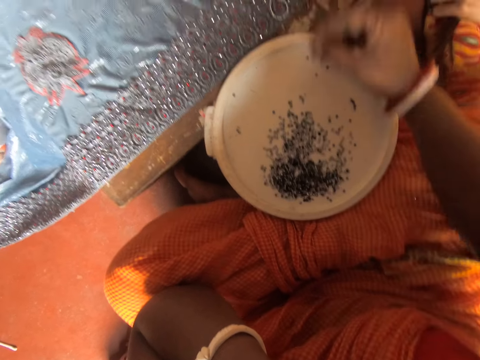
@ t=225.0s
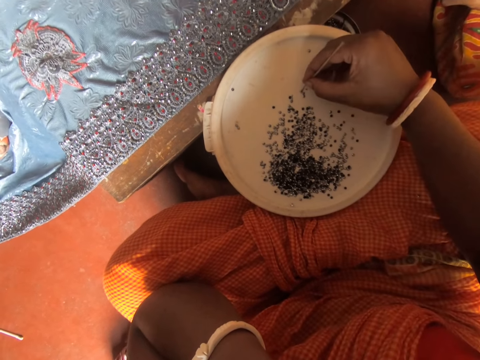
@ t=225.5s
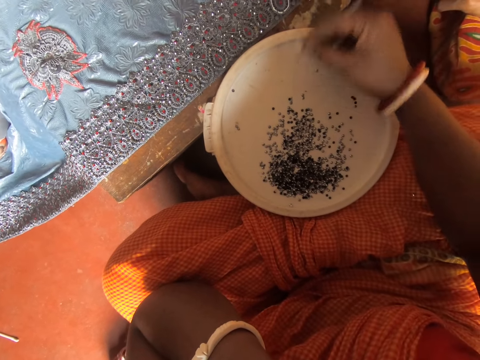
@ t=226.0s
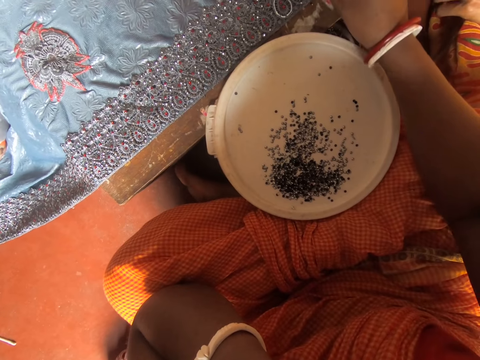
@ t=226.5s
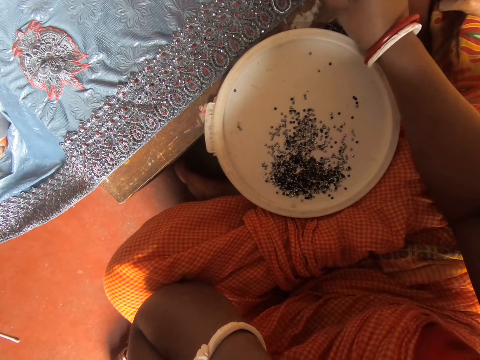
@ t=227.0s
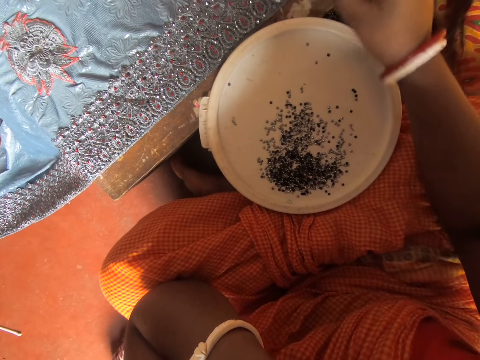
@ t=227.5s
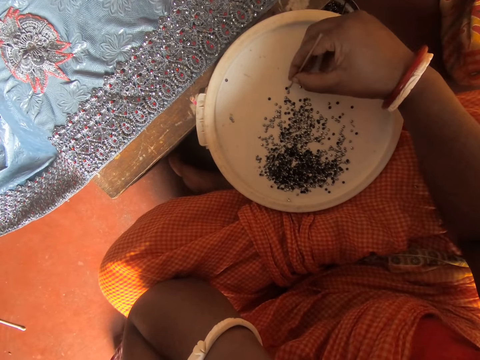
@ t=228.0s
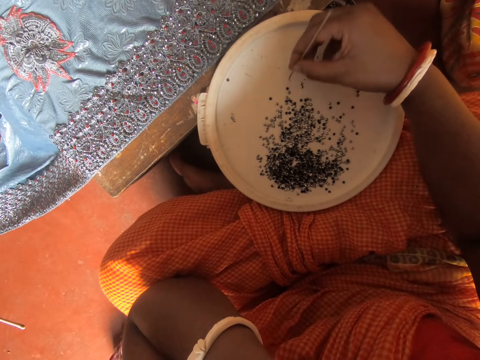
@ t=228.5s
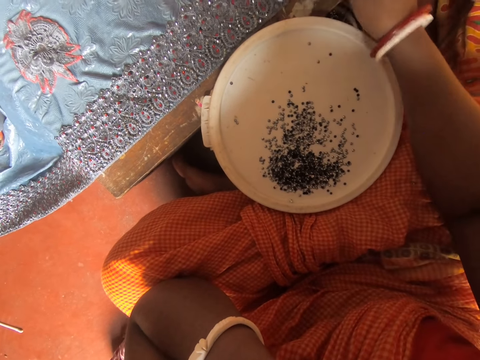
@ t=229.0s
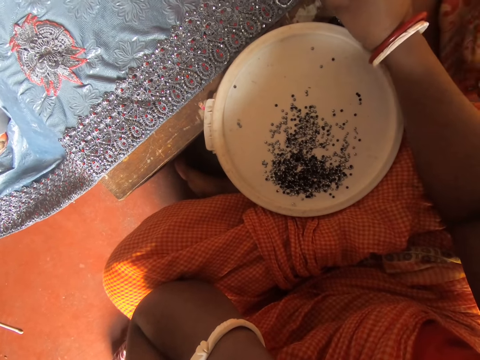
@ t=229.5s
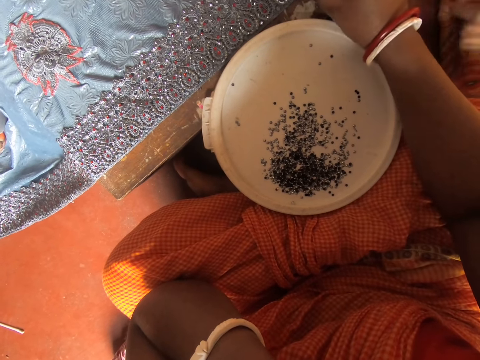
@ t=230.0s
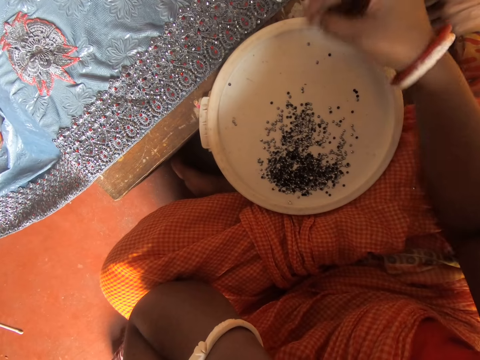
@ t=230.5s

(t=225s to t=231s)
The camera wearer puts the rhinestone on the fabric on the table with the pin in her right hand. She picks the rhinestone from the bowl of rhinestones with the pin in her right hand. She puts the rhinestone on the fabric on the table with the pin in her right hand. She picks the rhinestone from the bowl of rhinestones with the pin in her right hand. She puts the rhinestone on the fabric on the table with the pin in her right hand. A person moves the hand on the foot.

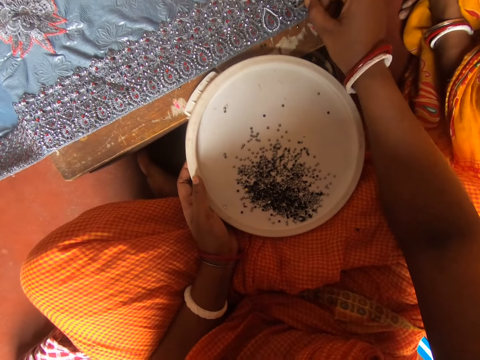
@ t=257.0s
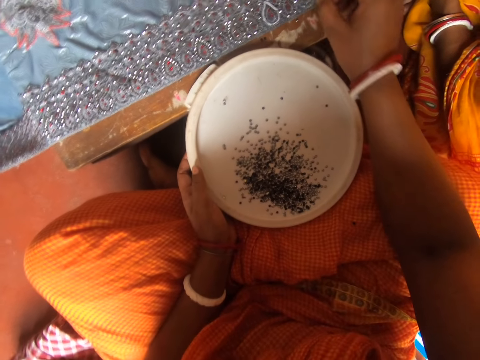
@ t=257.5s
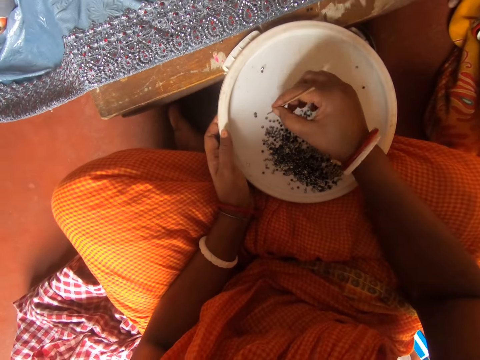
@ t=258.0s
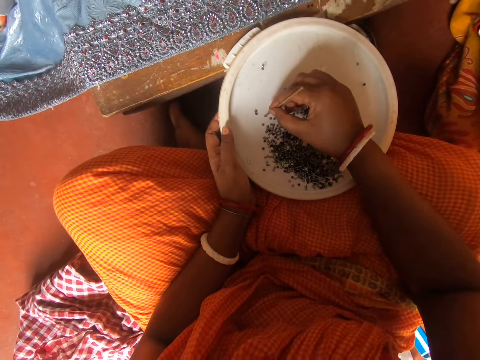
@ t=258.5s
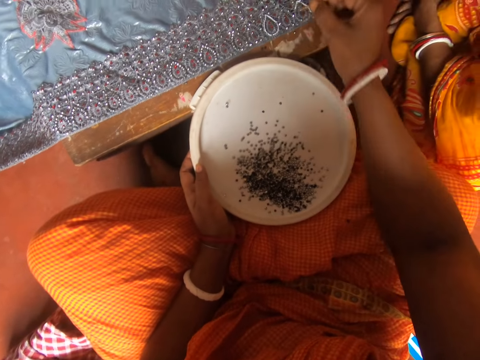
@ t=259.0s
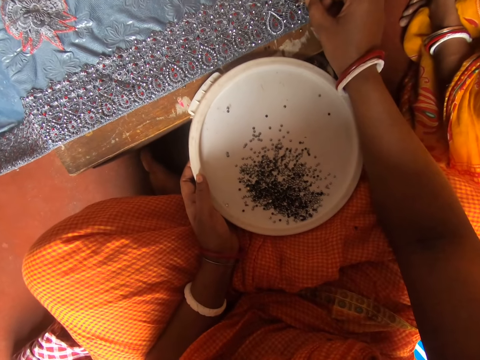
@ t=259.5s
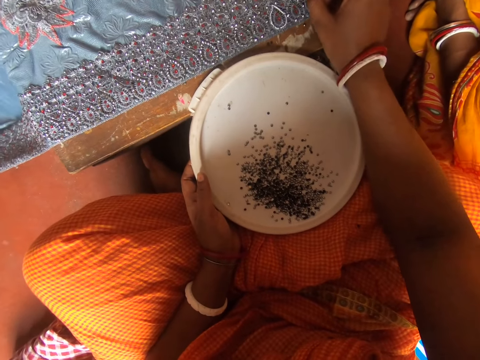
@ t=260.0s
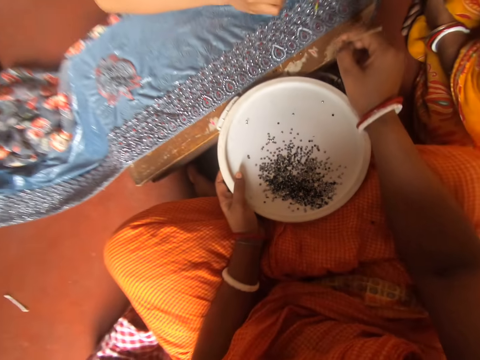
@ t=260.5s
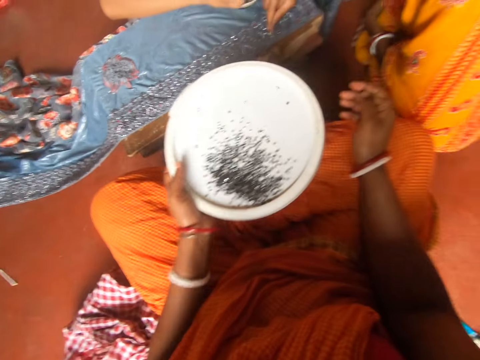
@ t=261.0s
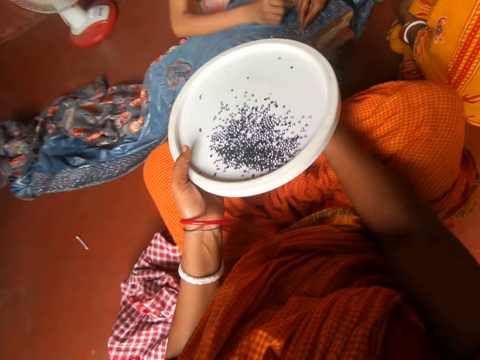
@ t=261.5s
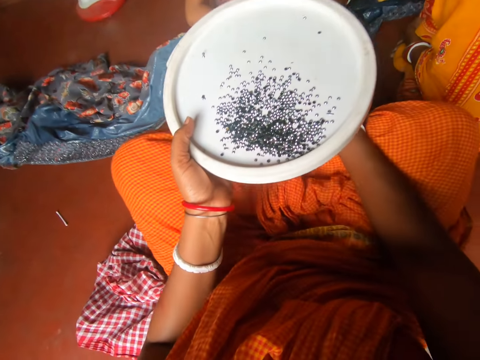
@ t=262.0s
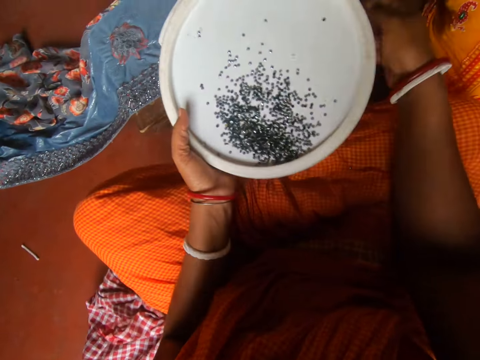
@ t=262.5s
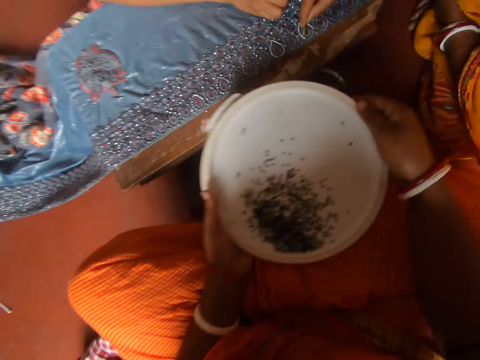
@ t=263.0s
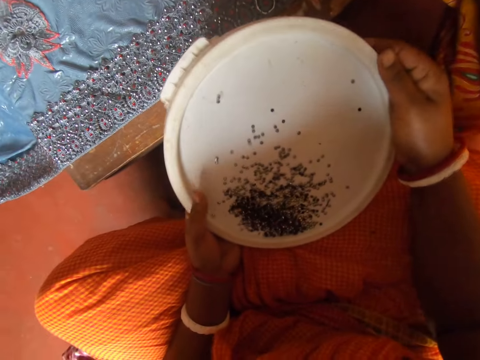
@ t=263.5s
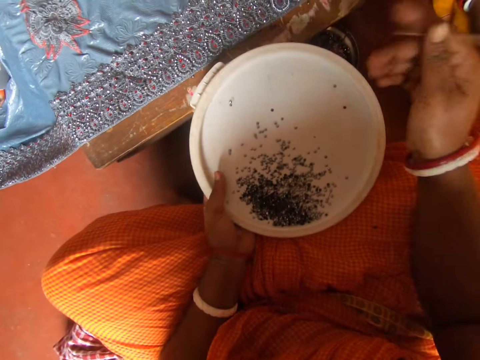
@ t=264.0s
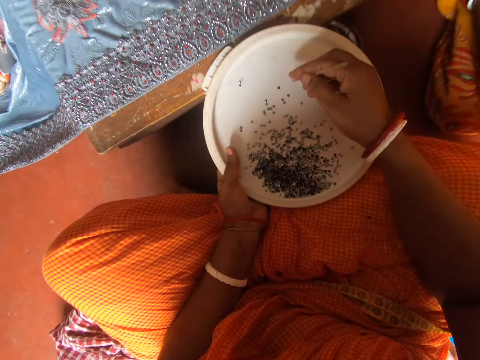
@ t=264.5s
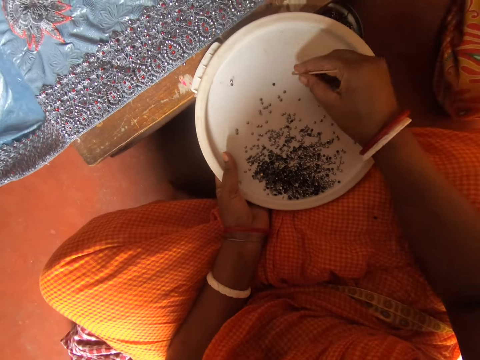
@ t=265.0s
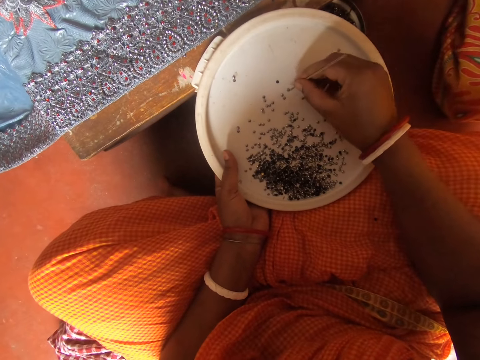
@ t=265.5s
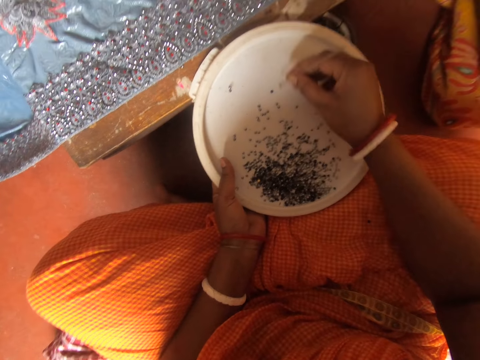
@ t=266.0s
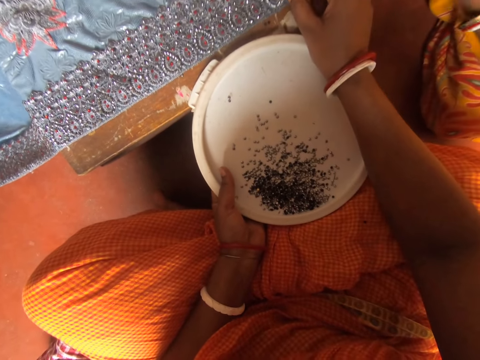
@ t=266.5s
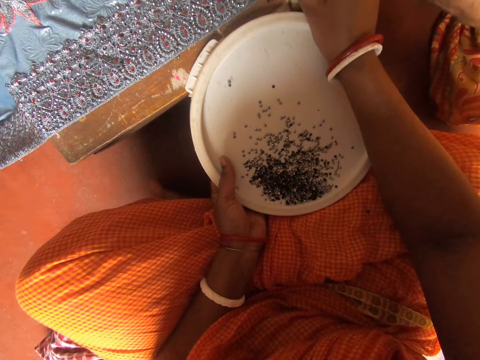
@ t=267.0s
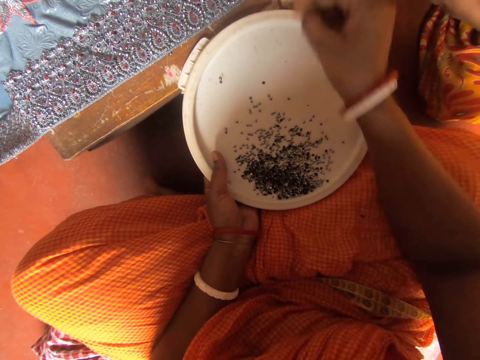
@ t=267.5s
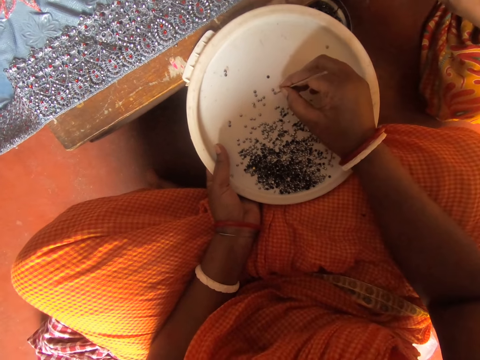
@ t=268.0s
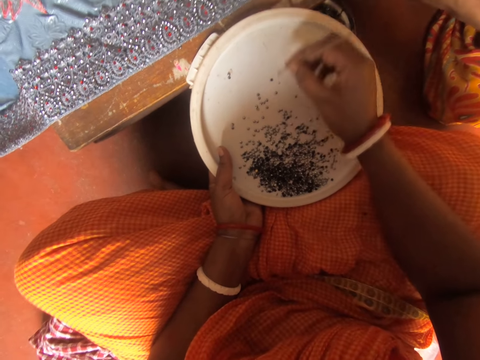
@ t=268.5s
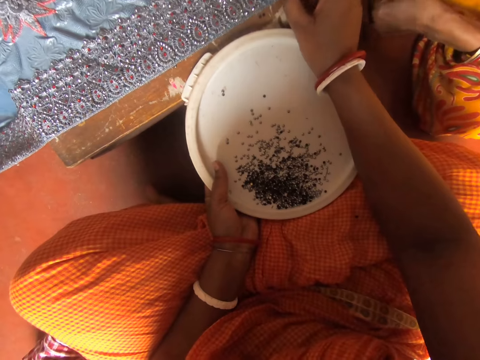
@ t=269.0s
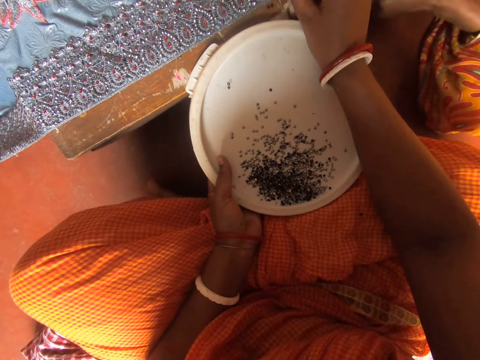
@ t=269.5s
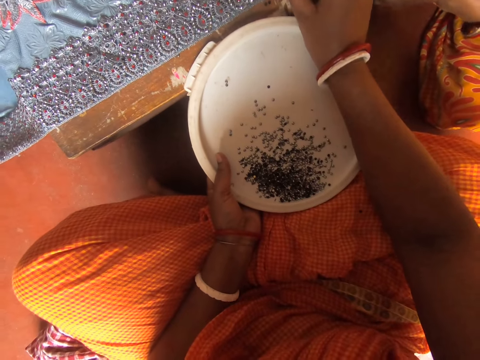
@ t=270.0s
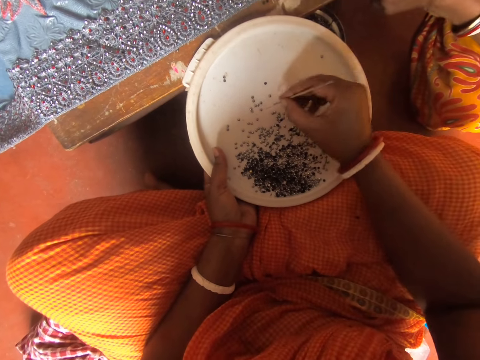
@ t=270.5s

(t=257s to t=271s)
The camera wearer puts the rhinestone on the fabric on the table with the pin in her right hand. She picks the rhinestone from the bowl of rhinestones with the pin in her right hand. She puts the rhinestone on the fabric on the table with the pin in her right hand. She moves the legs on the ground. She shakes the bowl of rhinestones with both hands. She picks the rhinestone from the bowl of rhinestones with the pin in her right hand. She puts the rhinestone on the fabric on the table with the pin in her right hand. She picks the rhinestone from the bowl of rhinestones with the pin in her right hand. She puts the rhinestone on the fabric on the table with the pin in her right hand. She takes the plastic with beads.

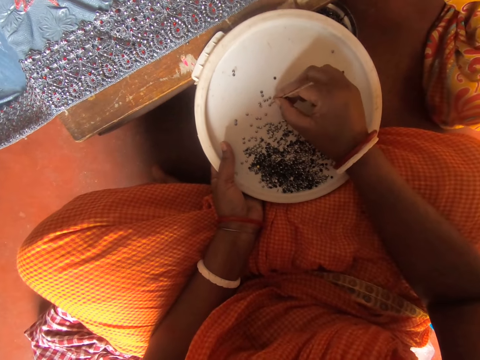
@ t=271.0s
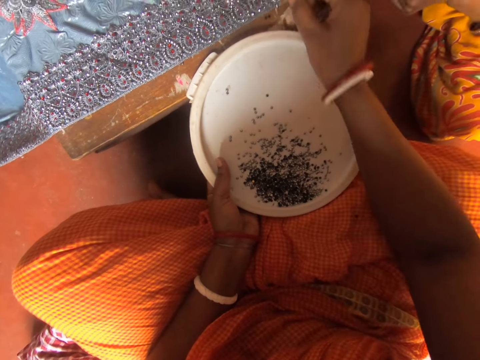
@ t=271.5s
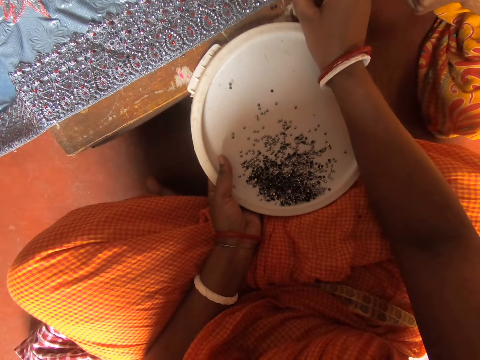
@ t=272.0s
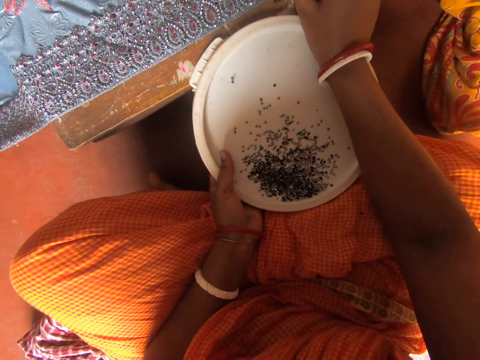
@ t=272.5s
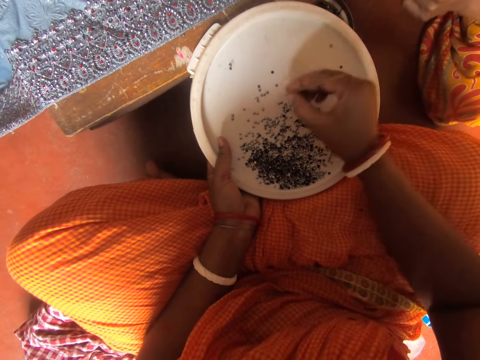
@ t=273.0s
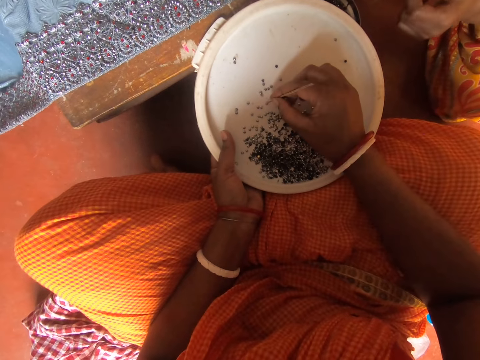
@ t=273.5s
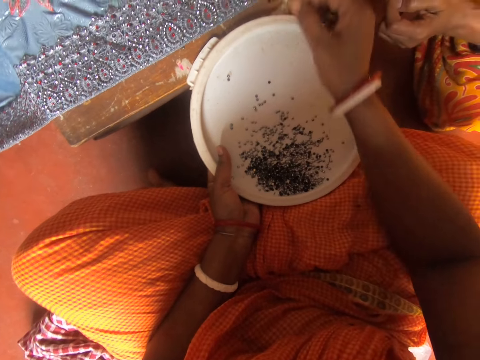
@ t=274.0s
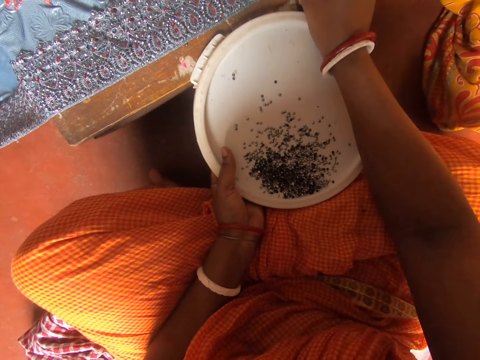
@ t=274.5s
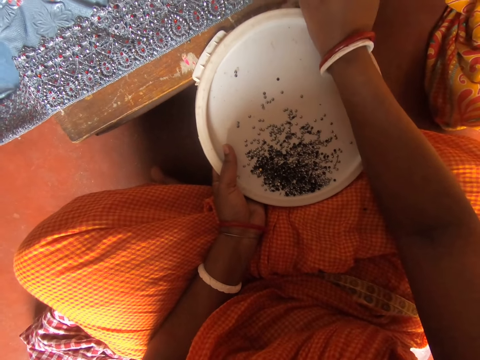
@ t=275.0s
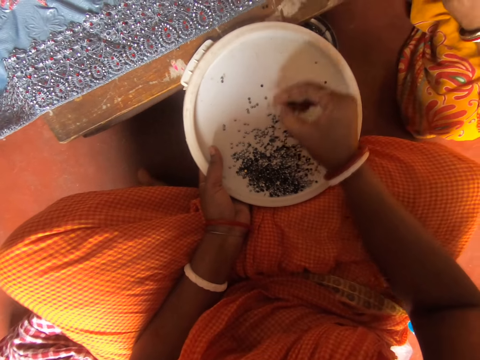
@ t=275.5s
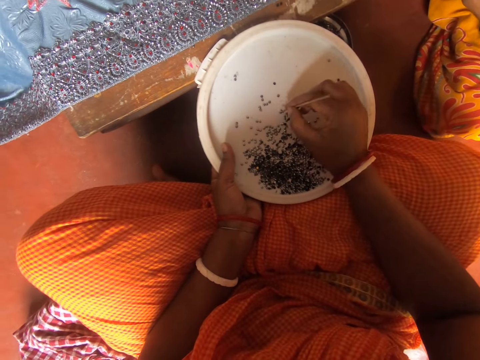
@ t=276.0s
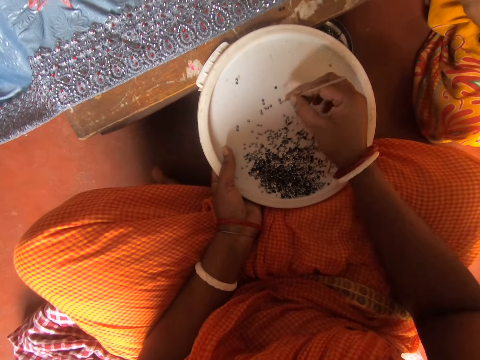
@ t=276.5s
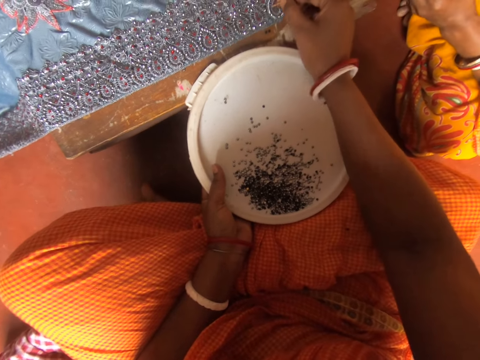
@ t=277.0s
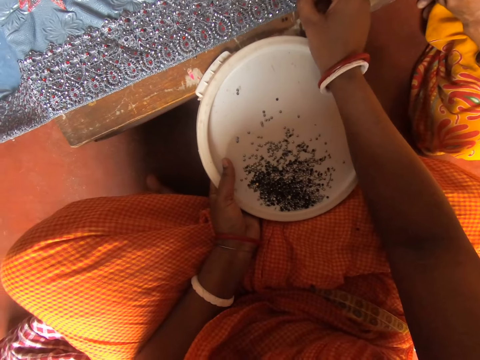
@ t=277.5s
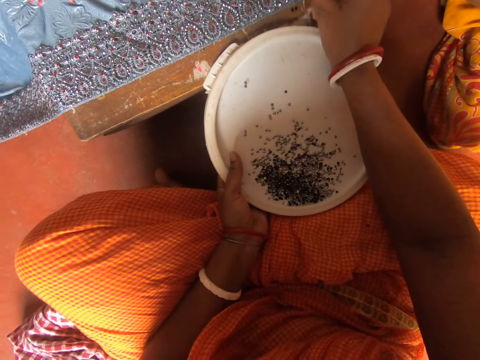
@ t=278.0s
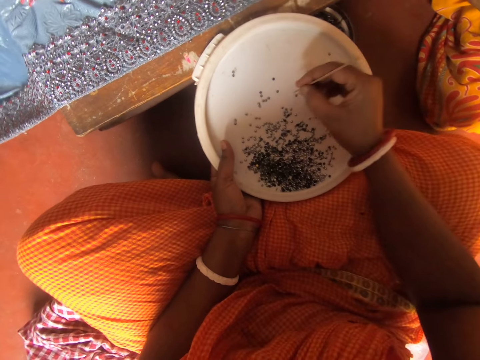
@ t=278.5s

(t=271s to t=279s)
The camera wearer puts the rhinestone on the fabric on the table with the pin in her right hand. She picks the rhinestone from the bowl of rhinestones with the pin in her right hand. A person moves the hand close to another person. The camera wearer puts the rhinestone on the fabric on the table with the pin in her right hand. She picks the rhinestone from the bowl of rhinestones with the pin in her right hand. She puts the rhinestone on the fabric on the table with the pin in her right hand.
